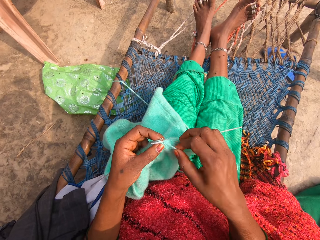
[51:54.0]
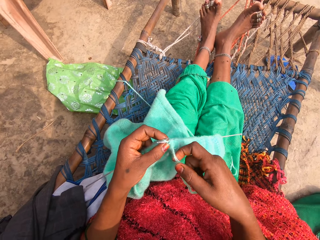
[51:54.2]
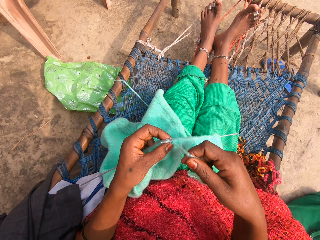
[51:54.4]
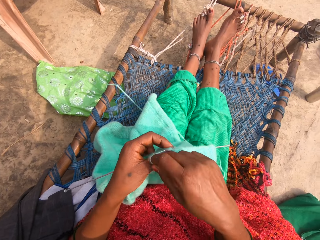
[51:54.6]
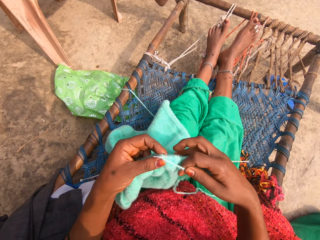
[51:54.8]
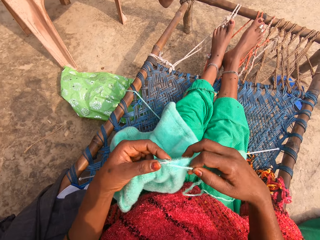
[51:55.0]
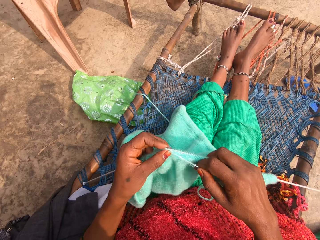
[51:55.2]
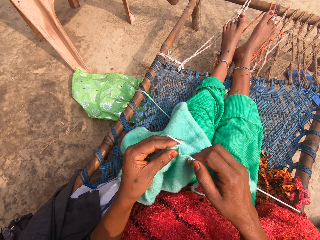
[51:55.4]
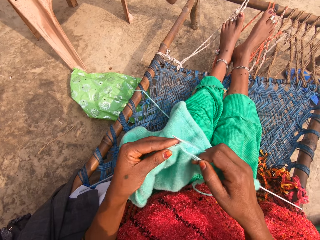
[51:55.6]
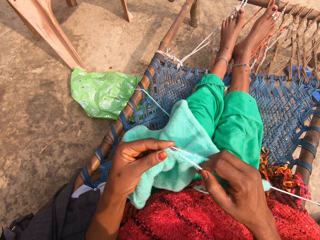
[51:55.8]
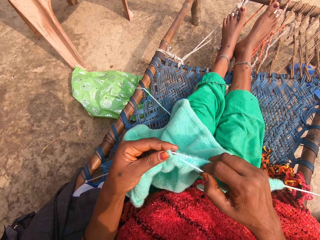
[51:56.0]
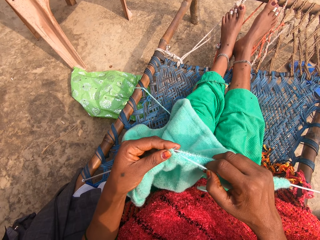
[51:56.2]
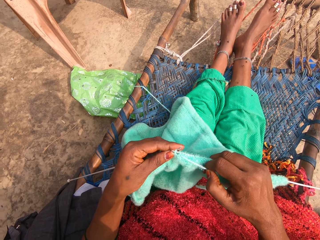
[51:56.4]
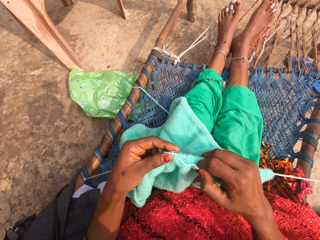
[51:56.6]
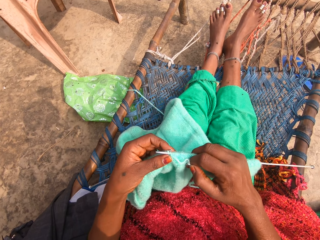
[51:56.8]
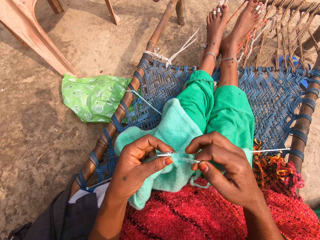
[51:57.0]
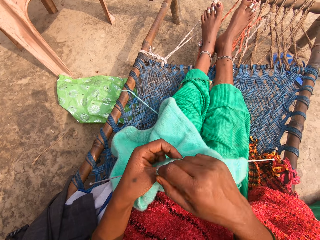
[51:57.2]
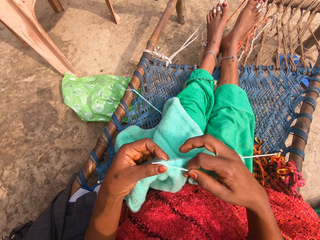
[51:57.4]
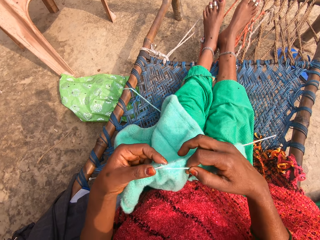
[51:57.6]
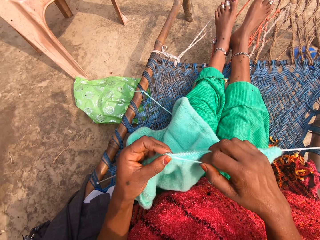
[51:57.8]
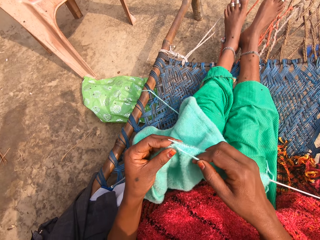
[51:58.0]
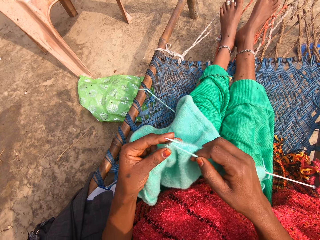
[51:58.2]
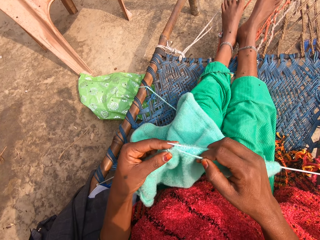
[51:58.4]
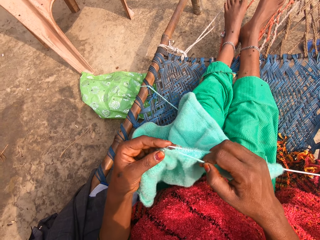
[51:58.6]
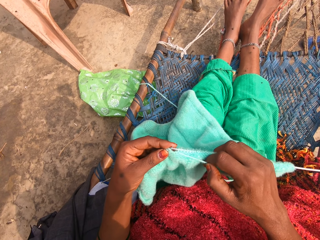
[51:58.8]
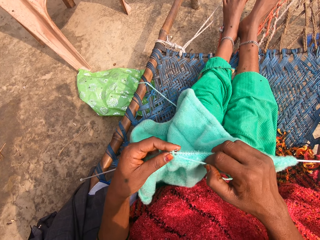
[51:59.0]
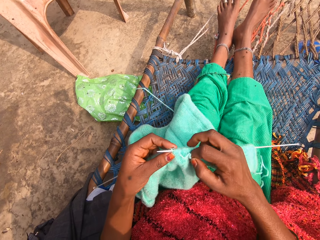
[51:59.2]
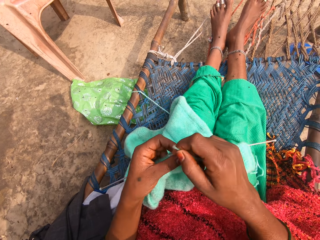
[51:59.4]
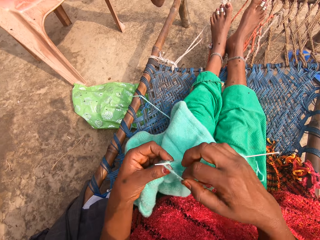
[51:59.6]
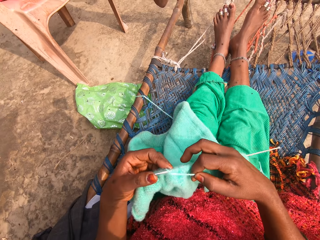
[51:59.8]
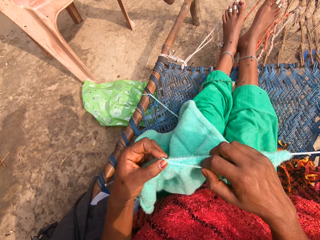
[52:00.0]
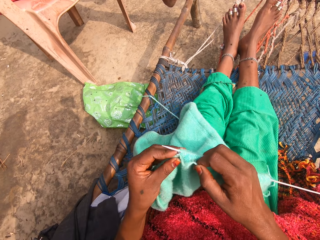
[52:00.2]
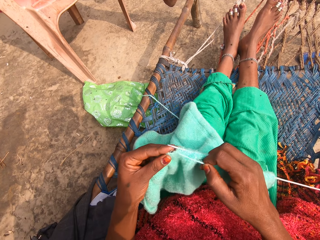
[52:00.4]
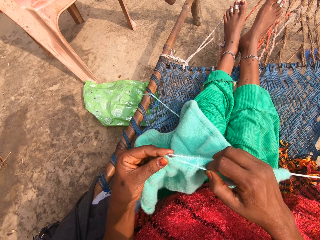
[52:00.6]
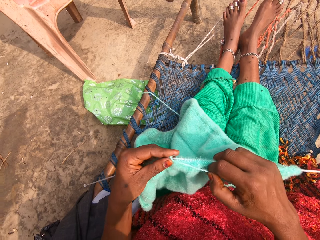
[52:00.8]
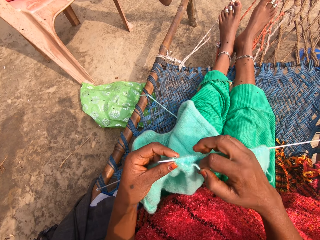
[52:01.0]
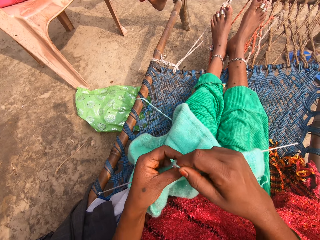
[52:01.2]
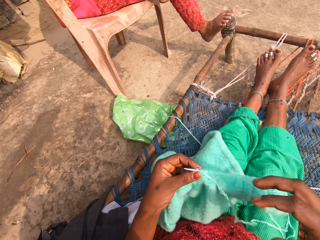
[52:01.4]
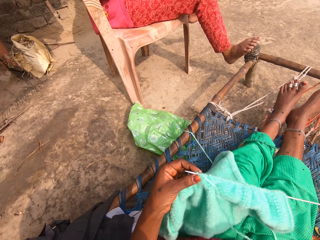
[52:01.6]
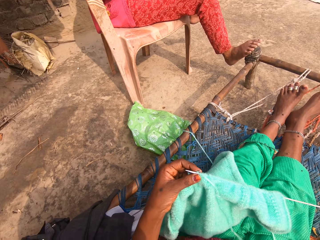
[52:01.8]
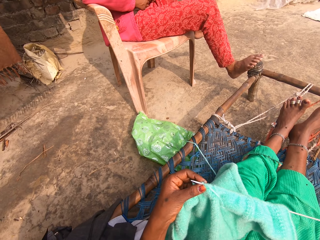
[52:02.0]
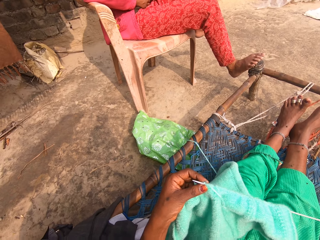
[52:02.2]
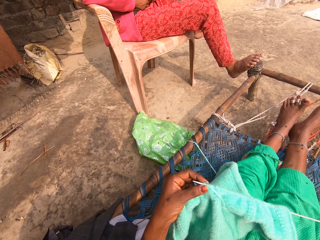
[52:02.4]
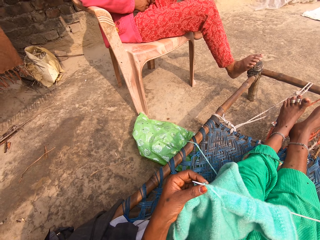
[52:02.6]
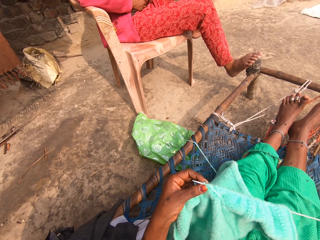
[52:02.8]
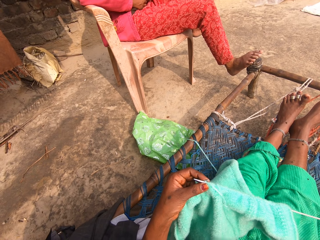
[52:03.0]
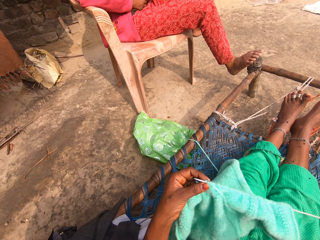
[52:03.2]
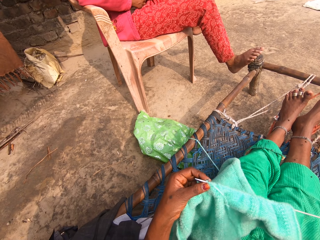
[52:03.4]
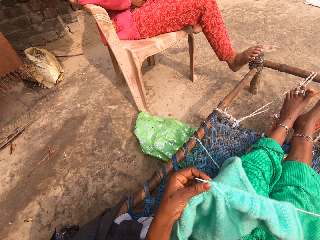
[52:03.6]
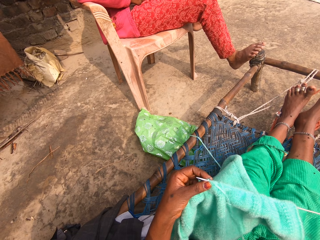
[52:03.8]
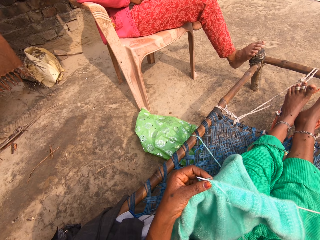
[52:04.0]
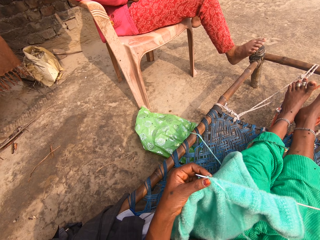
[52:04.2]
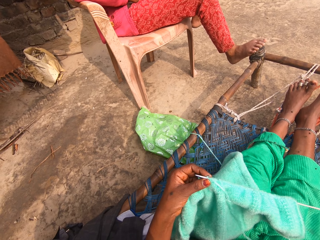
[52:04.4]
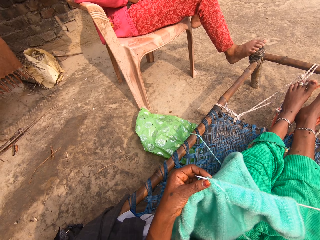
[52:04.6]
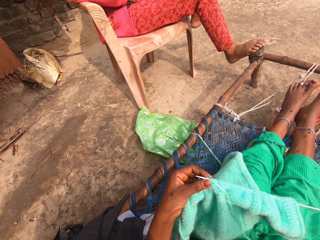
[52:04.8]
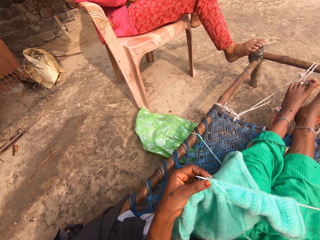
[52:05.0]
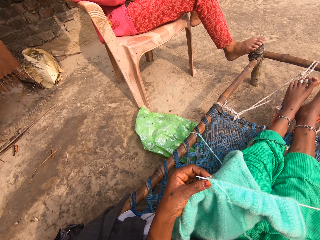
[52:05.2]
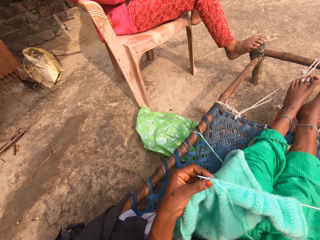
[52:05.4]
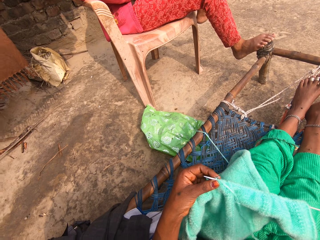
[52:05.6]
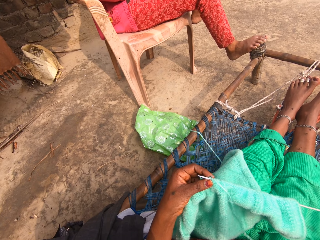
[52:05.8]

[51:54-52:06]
The camera wearer holds the yarn. They roll the yarn around one of the knitting needles. They knit the fabric with the knitting needles. They roll the yarn around one of the knitting needles. They knit the fabric with the knitting needles. They roll the yarn around one of the knitting needles. They knit the fabric with the knitting needles. They roll the yarn around one of the knitting needles. They do something.

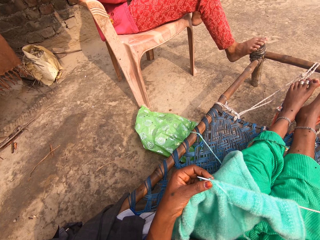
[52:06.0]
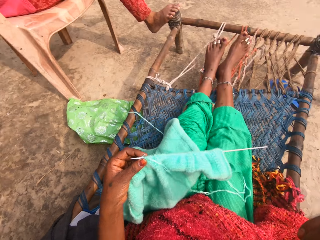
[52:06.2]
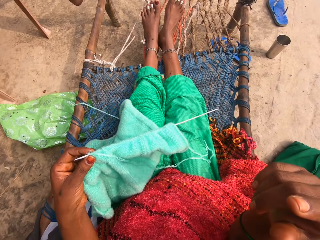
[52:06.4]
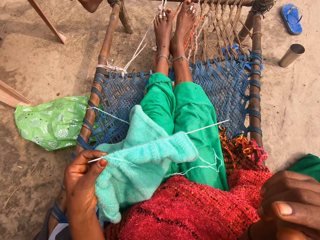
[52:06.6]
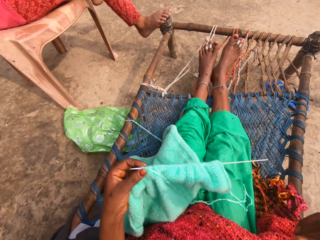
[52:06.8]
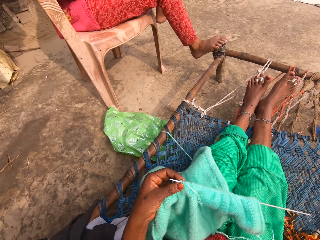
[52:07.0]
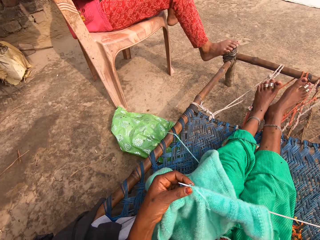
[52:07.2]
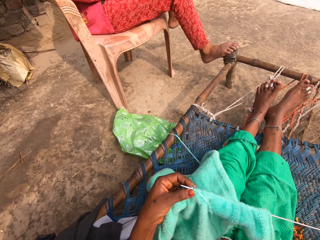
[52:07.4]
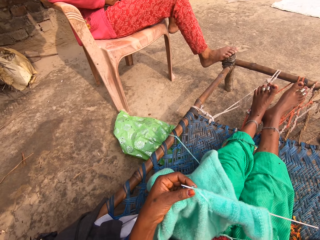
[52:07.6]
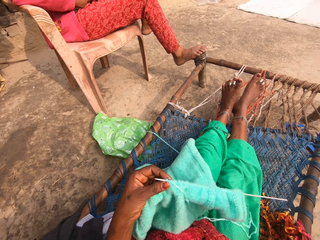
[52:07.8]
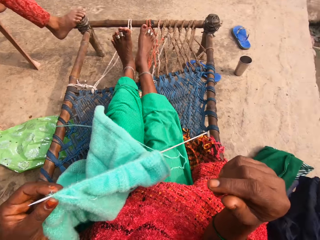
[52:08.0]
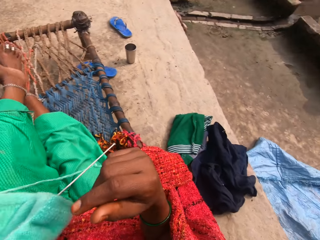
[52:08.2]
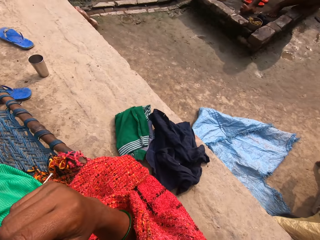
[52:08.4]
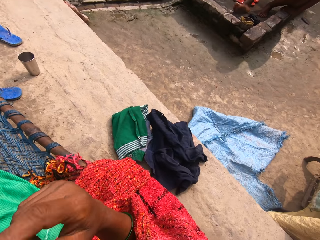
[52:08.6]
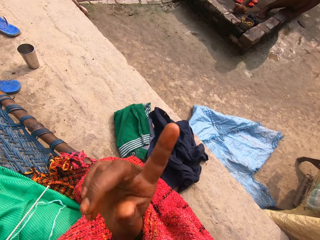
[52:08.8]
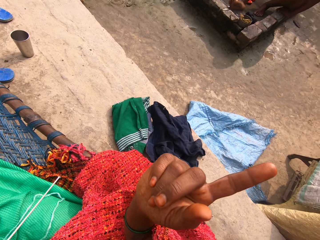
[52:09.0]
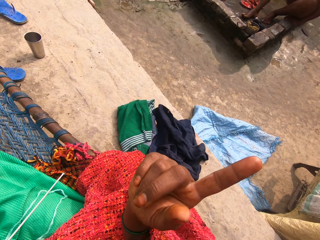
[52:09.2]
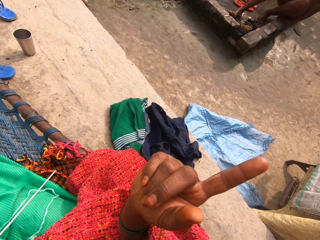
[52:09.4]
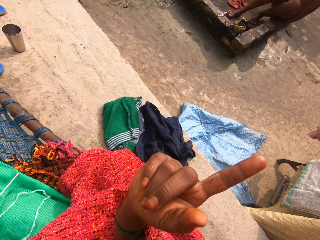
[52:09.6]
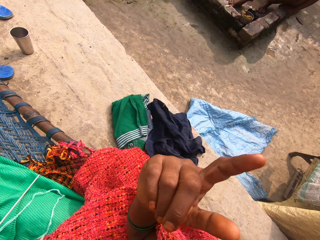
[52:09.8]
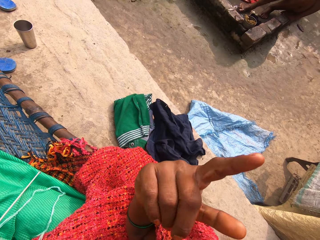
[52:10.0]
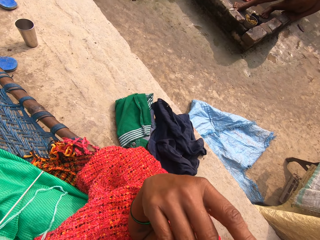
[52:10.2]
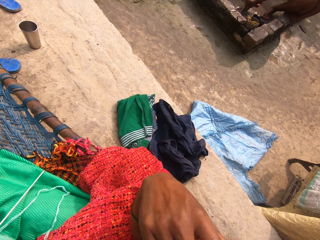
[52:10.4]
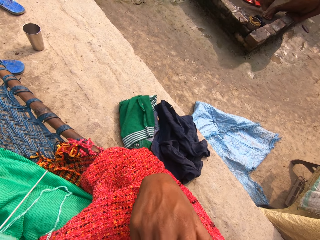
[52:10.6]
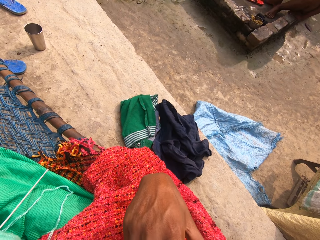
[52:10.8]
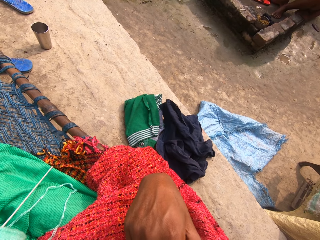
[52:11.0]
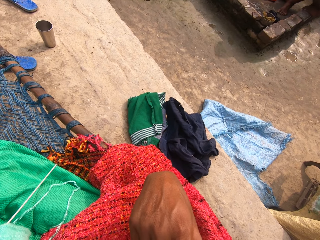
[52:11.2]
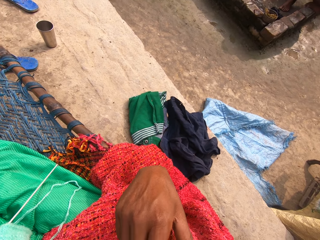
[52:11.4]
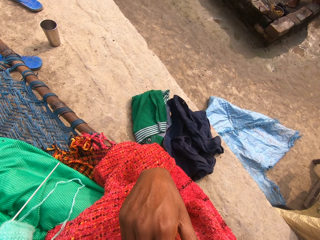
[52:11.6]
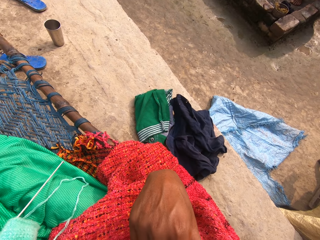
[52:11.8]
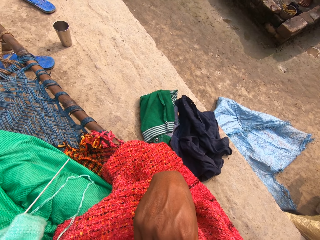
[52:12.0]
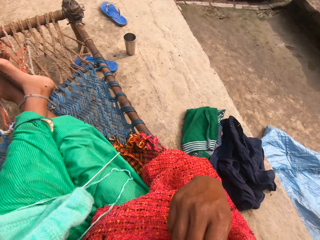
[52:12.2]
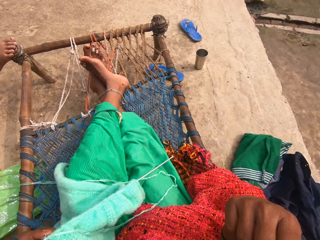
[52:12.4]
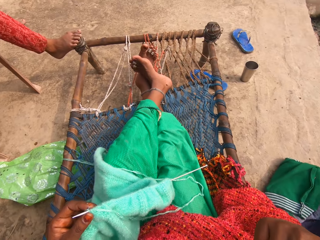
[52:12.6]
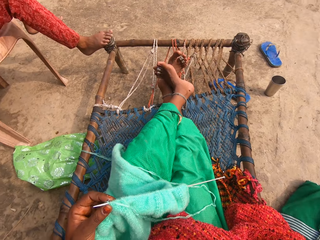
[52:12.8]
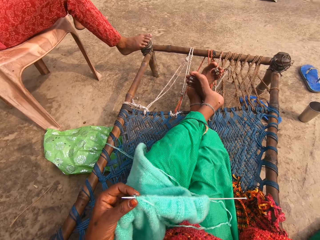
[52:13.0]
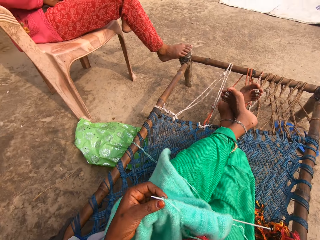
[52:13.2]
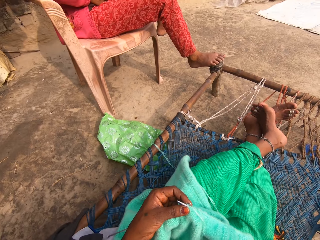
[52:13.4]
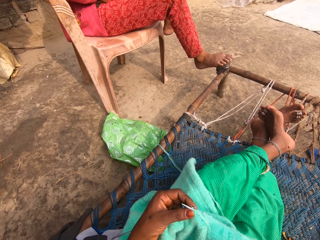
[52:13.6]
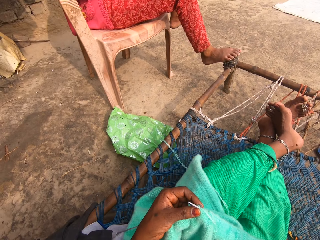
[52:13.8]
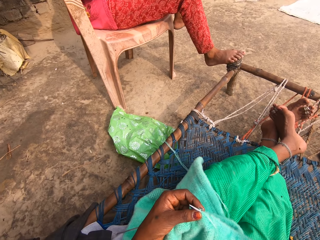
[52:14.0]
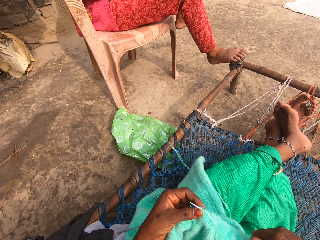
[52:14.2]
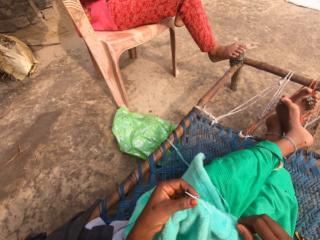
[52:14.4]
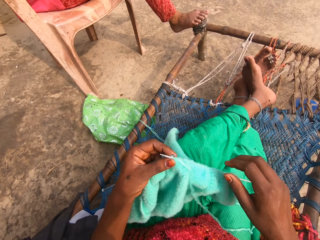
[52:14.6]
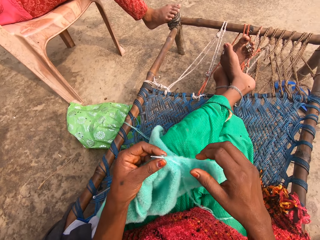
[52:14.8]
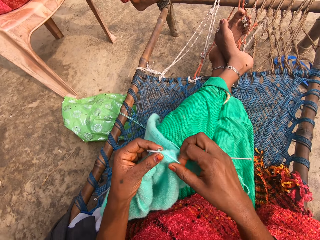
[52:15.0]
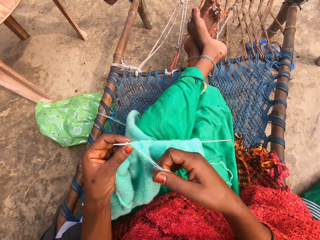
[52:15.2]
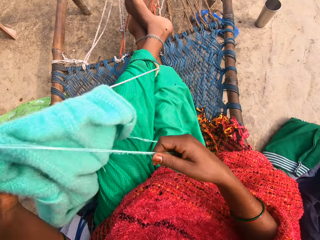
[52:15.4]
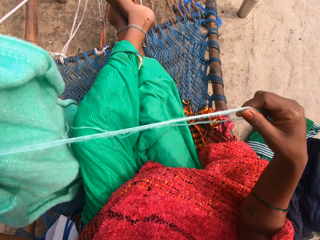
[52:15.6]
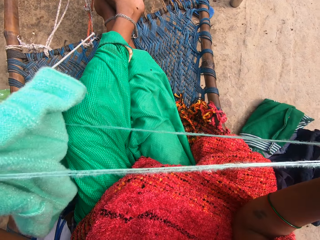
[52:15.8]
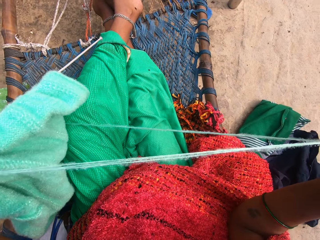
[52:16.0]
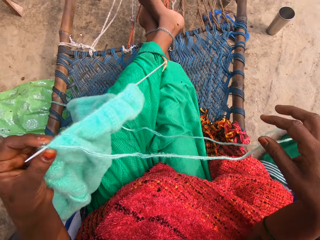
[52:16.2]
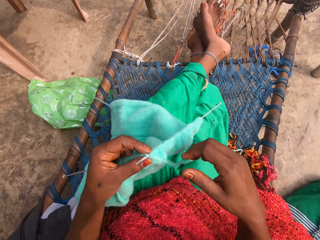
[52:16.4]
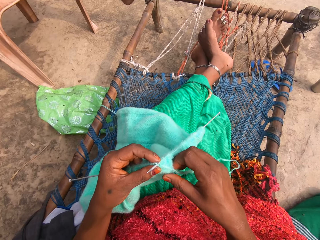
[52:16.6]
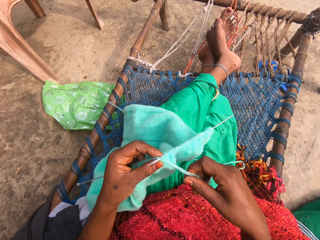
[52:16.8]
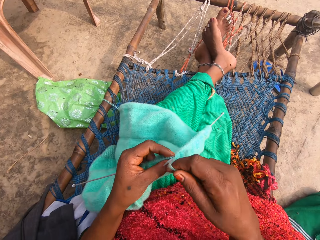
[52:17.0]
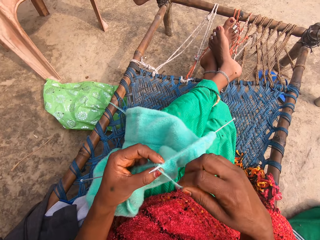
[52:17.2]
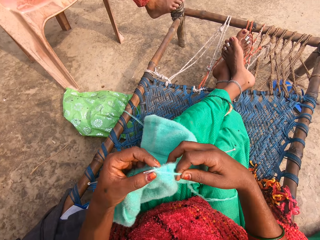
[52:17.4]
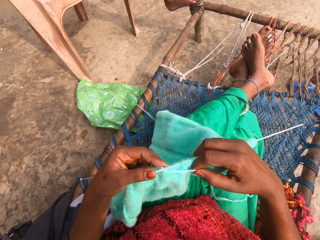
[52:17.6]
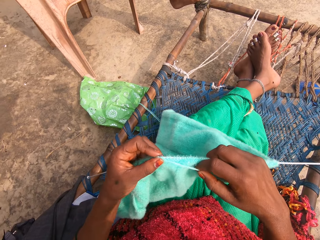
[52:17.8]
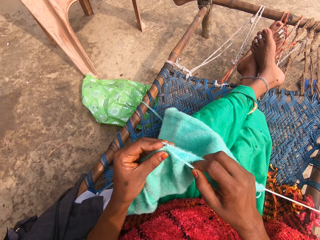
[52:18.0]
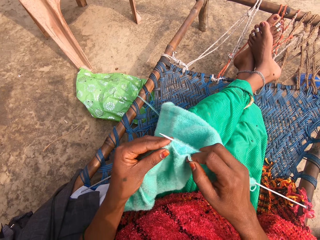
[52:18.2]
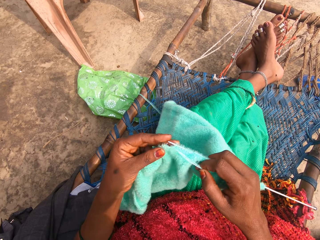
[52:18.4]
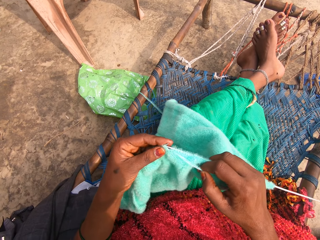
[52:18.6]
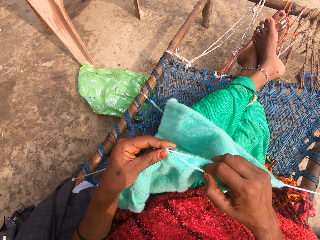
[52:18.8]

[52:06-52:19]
The camera wearer looks at a boy. They point at something. A person washes something. The camera wearer does something. Another person shakes his lap. The camera wearer holds the yarn. They stretch the yarn. They roll the yarn around one of the knitting needles. They knit the fabric with the knitting needles.
